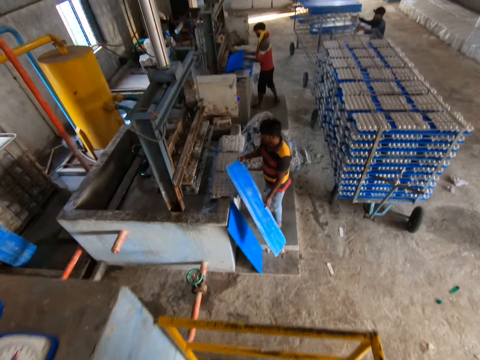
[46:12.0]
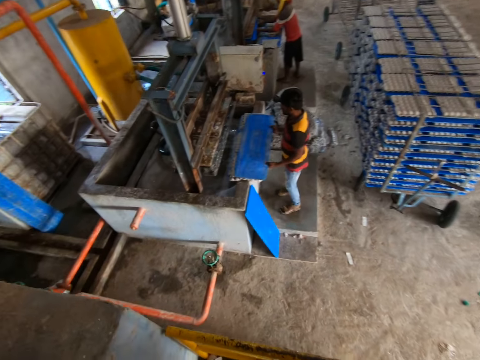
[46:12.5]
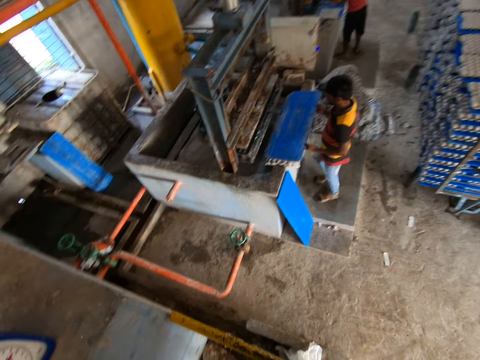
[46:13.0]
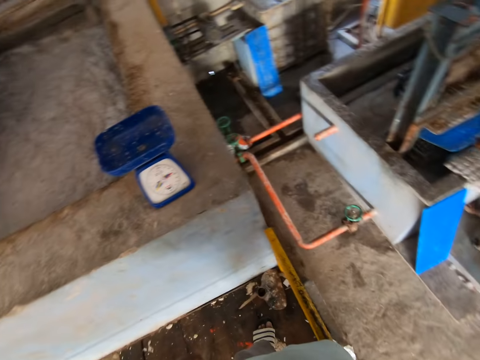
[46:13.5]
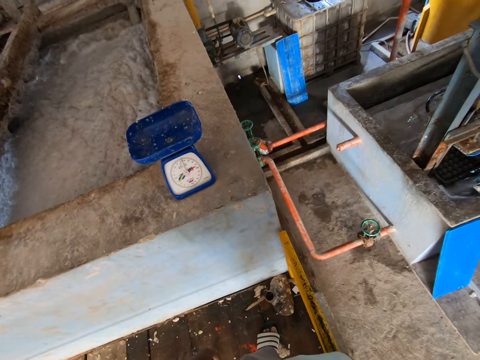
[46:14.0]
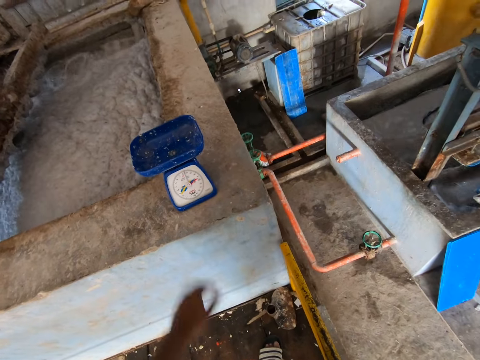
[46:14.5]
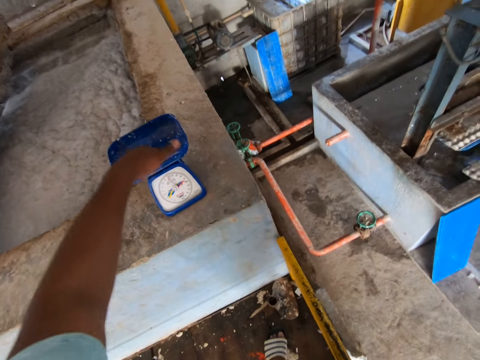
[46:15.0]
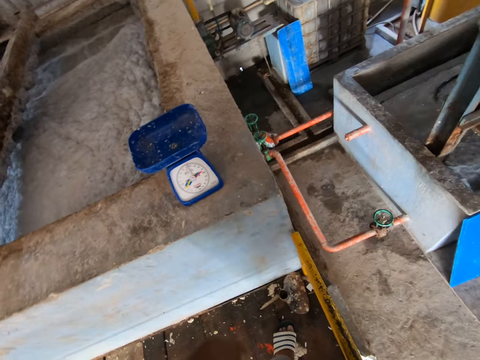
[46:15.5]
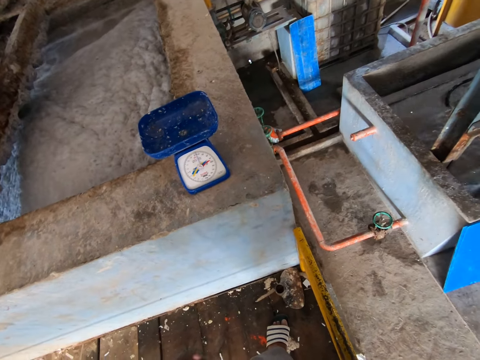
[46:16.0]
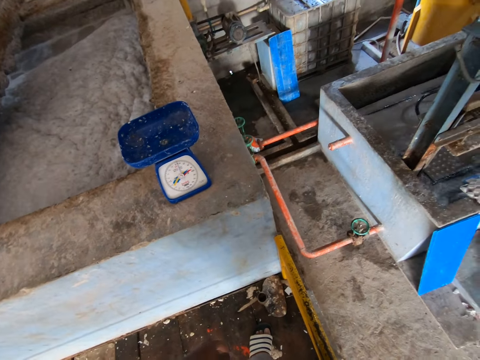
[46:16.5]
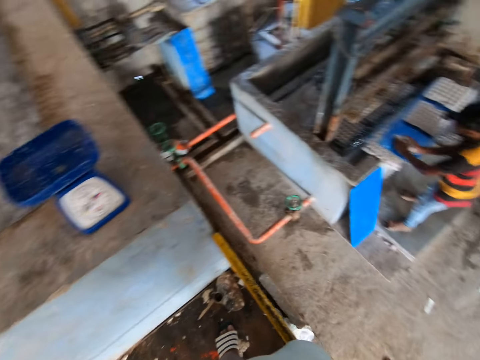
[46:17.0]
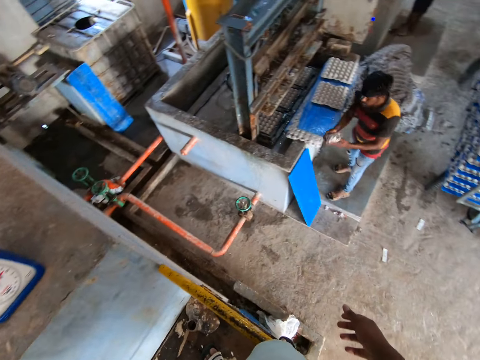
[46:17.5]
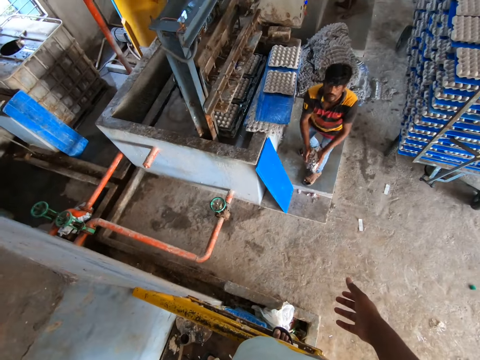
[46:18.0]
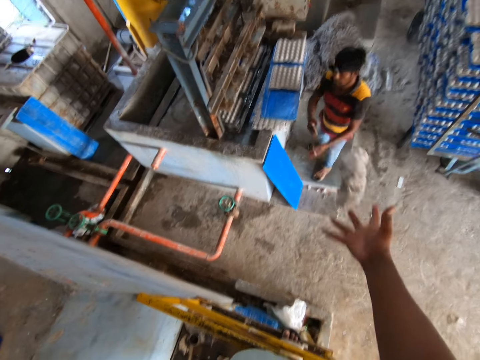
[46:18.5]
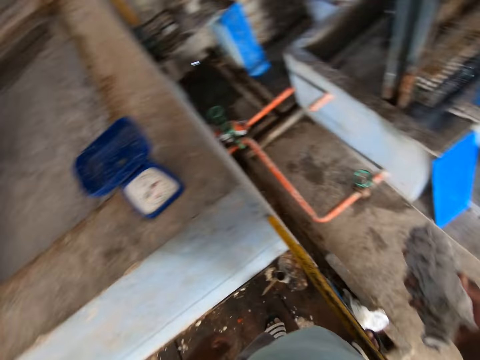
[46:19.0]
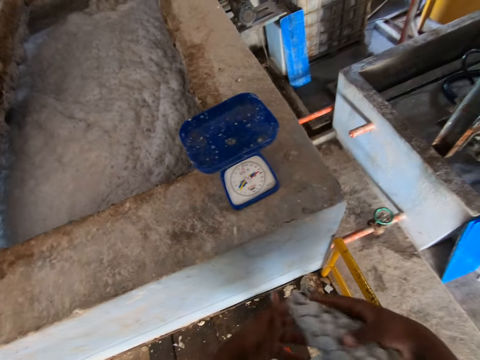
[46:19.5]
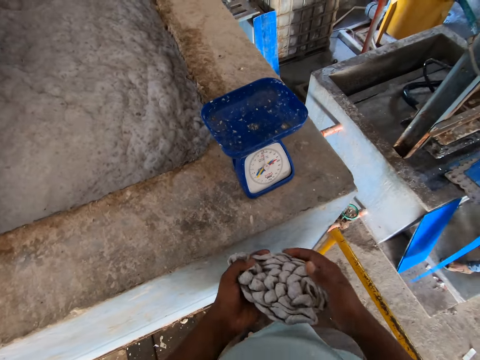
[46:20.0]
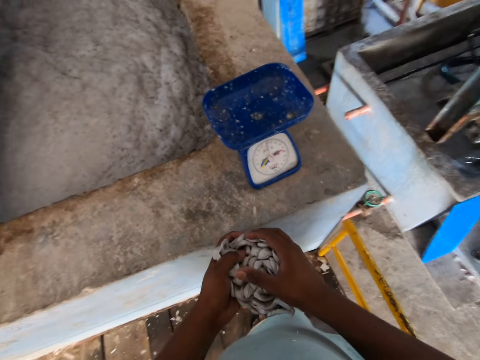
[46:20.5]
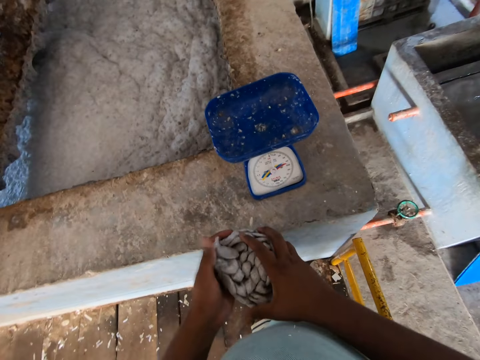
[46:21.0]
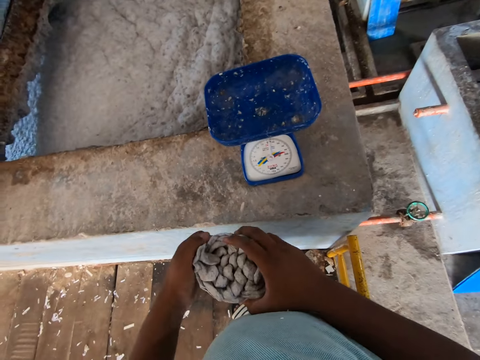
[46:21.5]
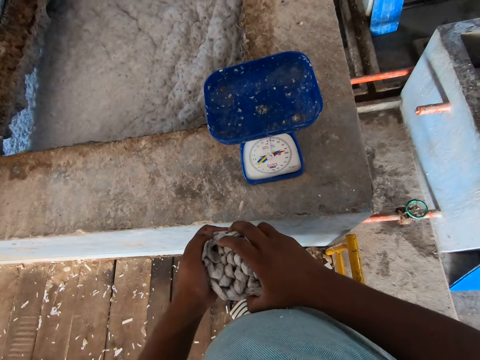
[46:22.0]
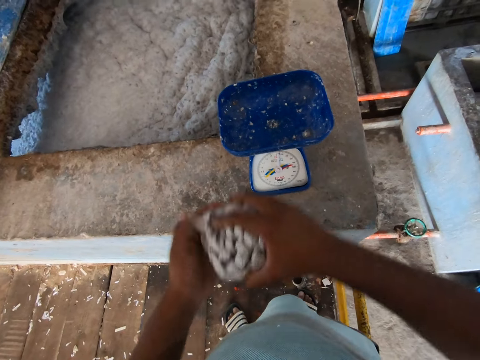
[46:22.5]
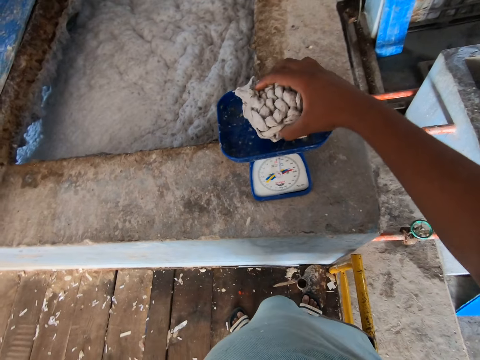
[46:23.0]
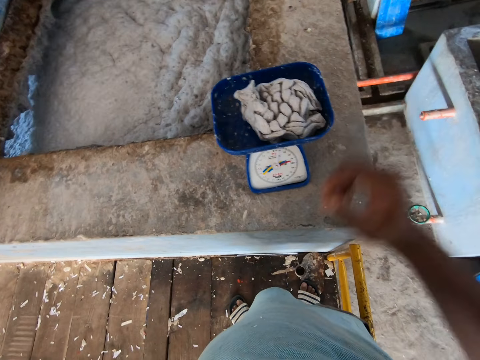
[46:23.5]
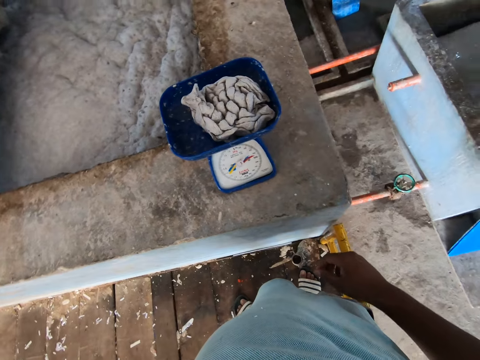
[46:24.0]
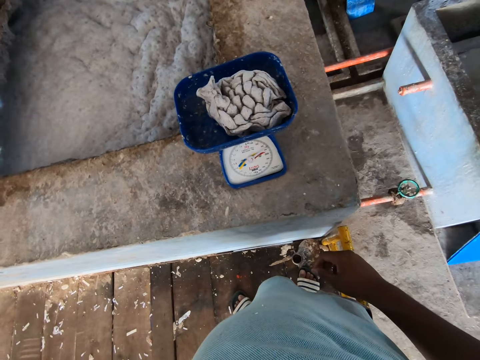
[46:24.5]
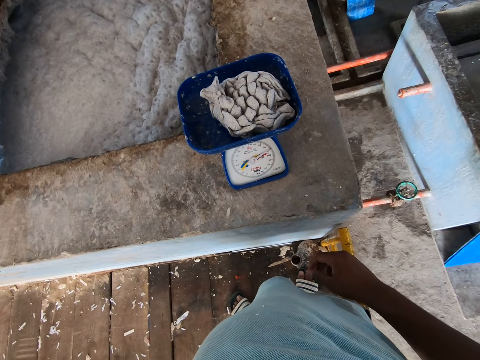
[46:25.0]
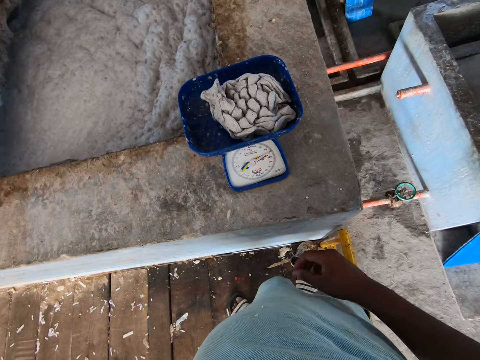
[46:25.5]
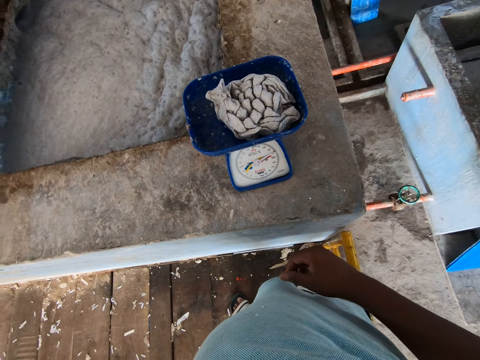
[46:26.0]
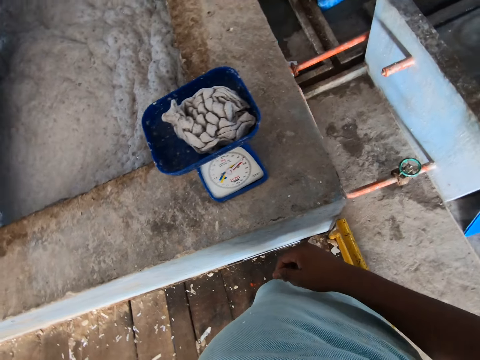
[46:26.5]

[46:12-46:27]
A man holds the tray with both hands. Another man puts the tray in his hands in the molding machine. The first man puts the tray in his hands in the molding machine and touches the weigh scale. The camera wearer places his left hand on the scale on a slab. The first man examines a paper pulp or crate in his hands. The first man throws the paper pulp in his hands to the camera wearer. The camera wearer catches the paper pulp with his right hand. He passes the paper pulp in his right hand to his left hand, presses the paper pulp with both hands. He drops the paper pulp in his right hand on the scale on the slab. He weighs the crate.

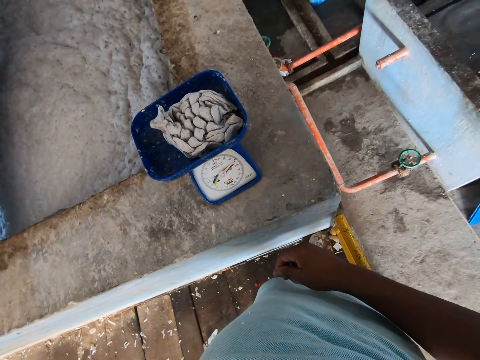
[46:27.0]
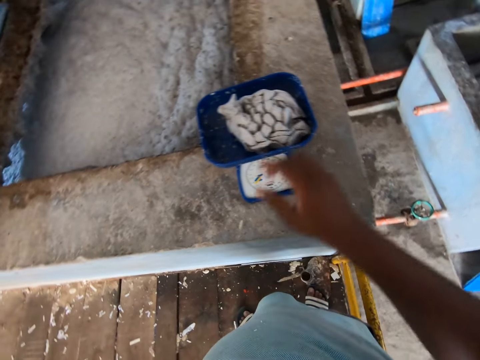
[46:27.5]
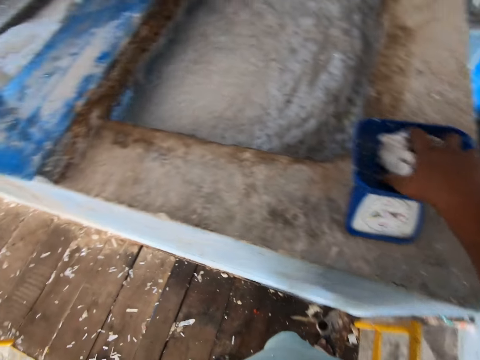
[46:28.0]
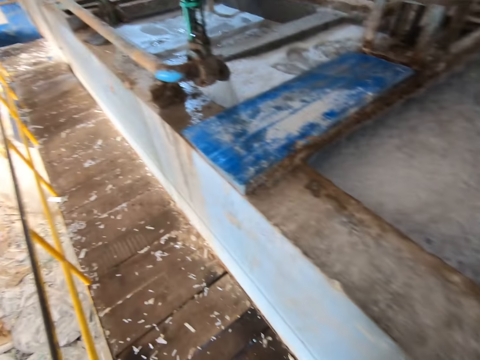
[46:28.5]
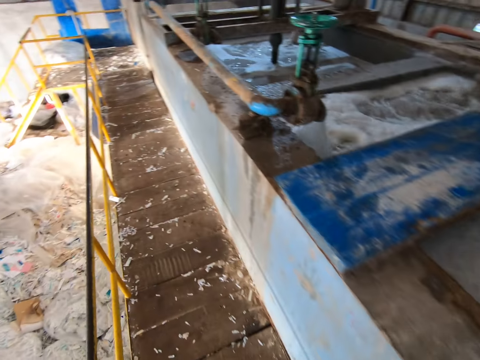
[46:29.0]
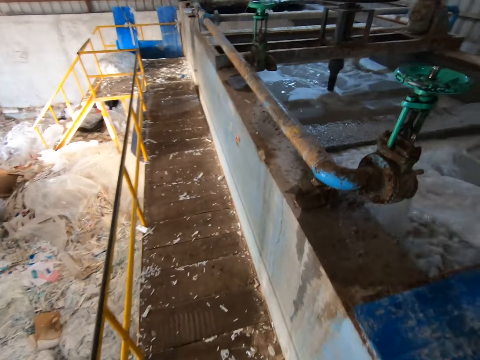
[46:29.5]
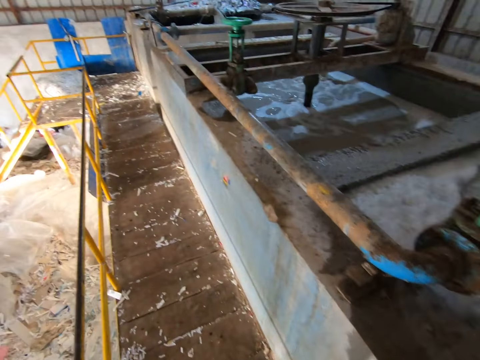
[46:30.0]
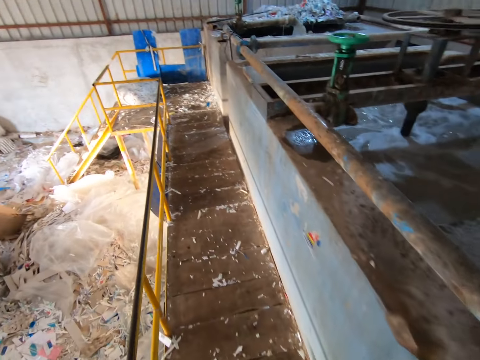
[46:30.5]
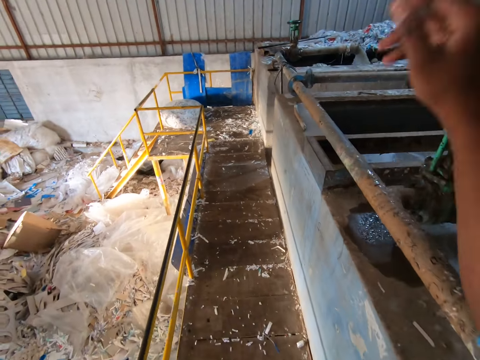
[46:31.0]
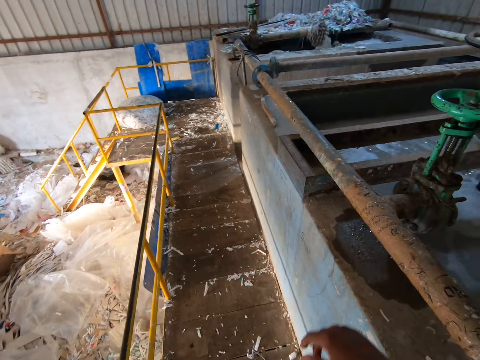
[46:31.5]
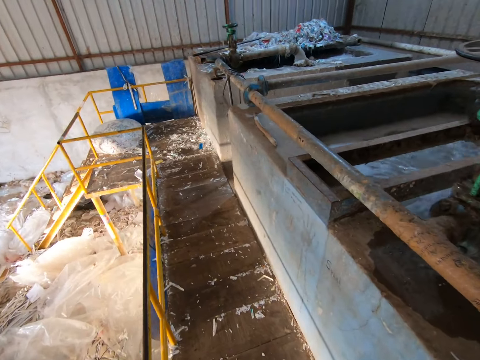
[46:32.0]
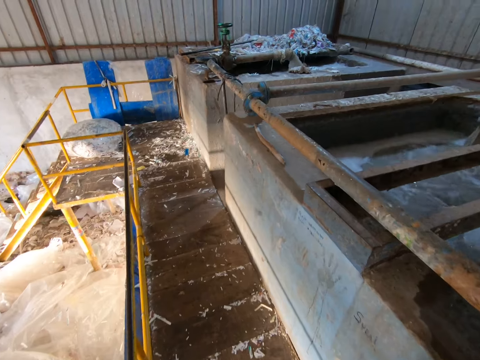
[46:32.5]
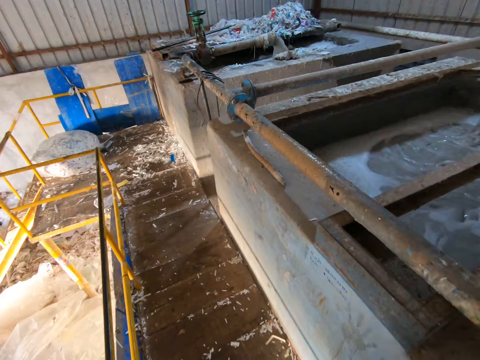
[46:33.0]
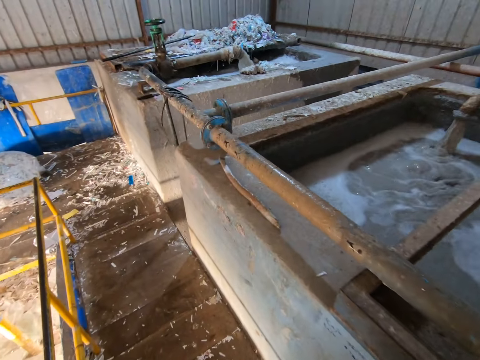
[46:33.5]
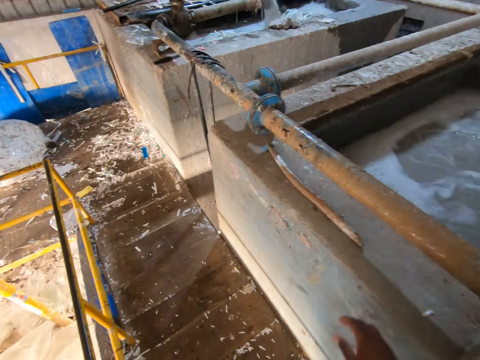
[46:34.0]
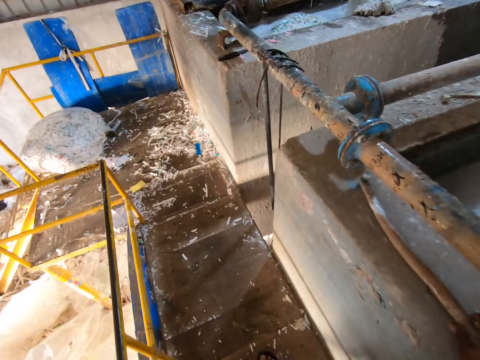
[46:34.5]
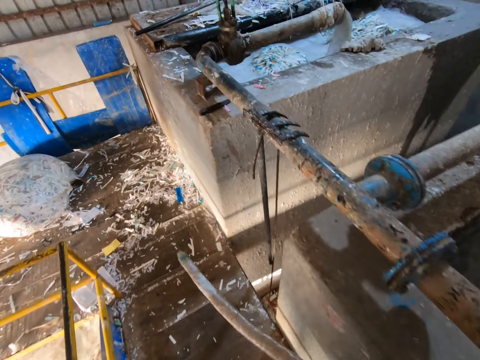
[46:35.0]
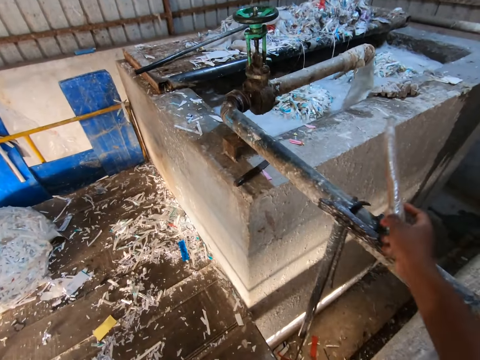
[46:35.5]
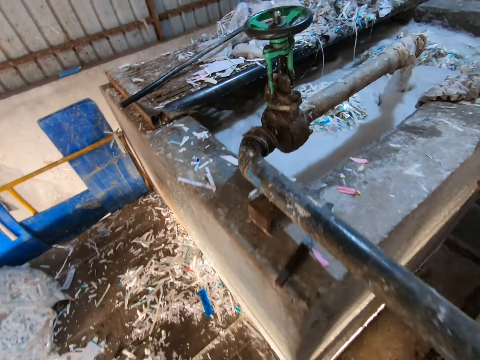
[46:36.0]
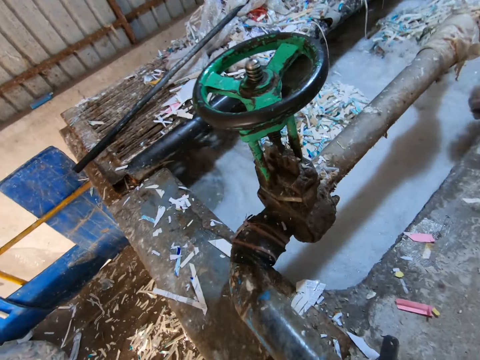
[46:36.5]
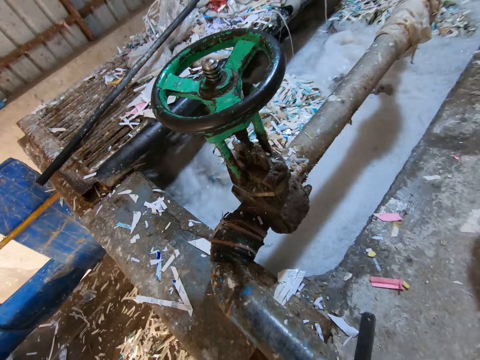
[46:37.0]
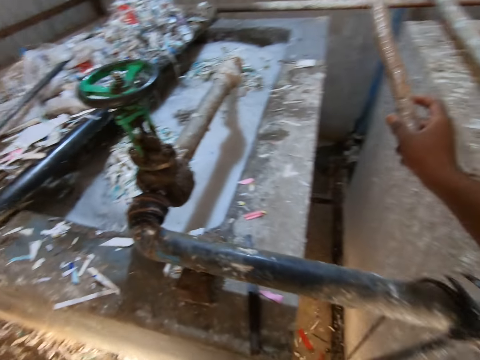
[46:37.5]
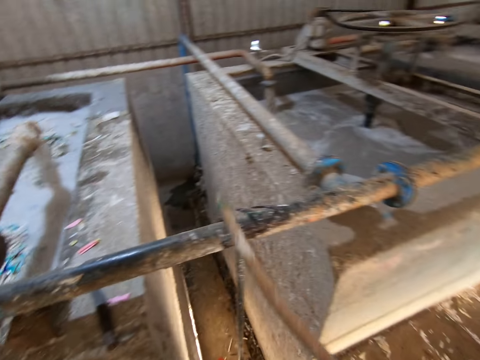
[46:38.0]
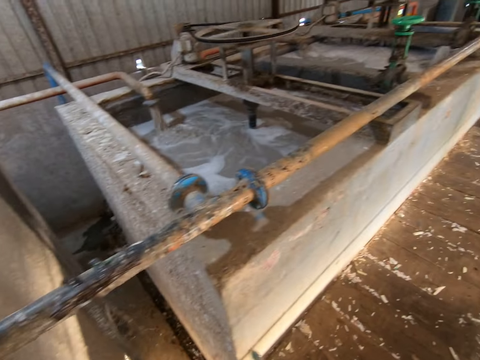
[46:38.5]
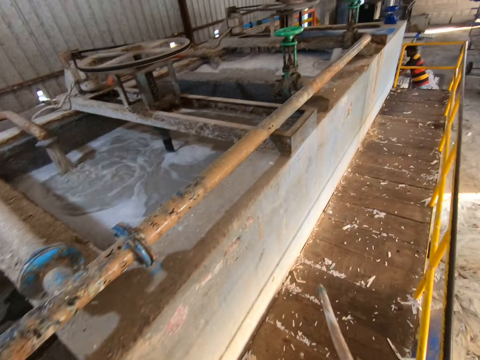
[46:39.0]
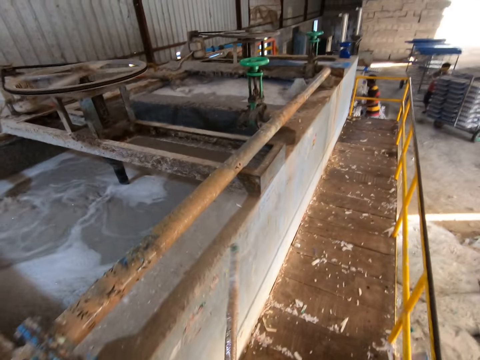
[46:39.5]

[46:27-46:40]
The camera wearer picks up the paper pulp from the scale on the slab with his right hand. He walks around. He throws the paper pulp in his right hand on a slab. He picks up a stick from the slab with his right hand. He pushes the paper pulp on the slab into a pool with the stick in his right hand. He walks around.
